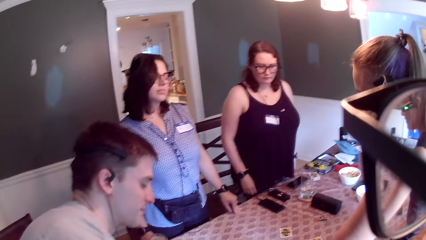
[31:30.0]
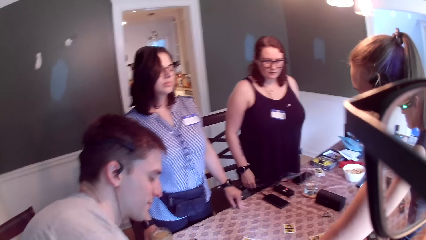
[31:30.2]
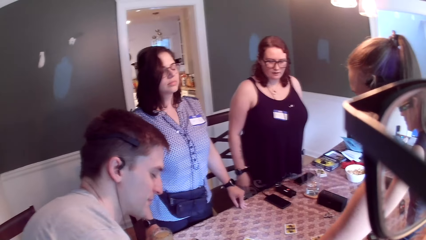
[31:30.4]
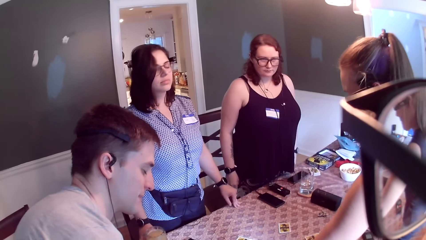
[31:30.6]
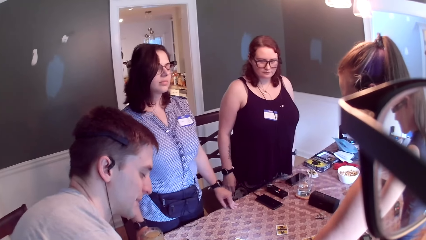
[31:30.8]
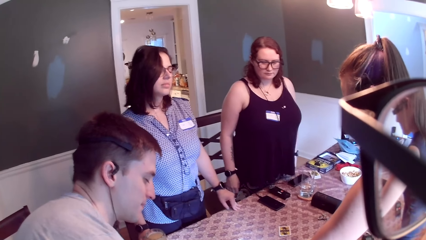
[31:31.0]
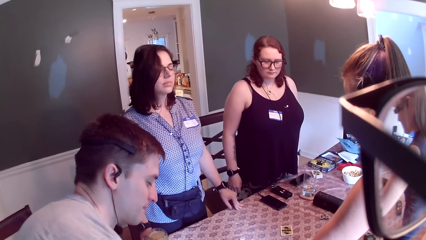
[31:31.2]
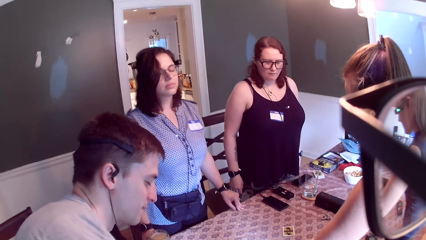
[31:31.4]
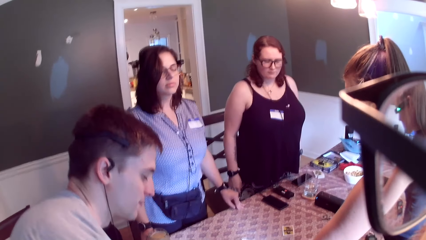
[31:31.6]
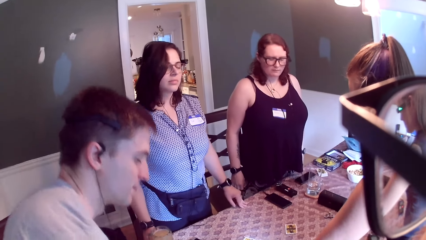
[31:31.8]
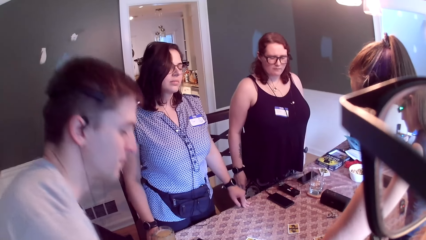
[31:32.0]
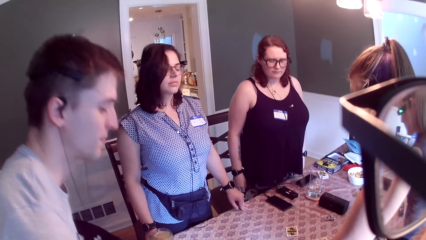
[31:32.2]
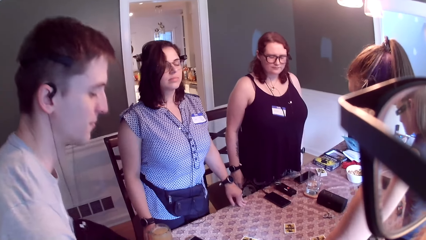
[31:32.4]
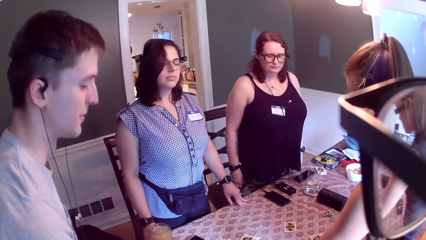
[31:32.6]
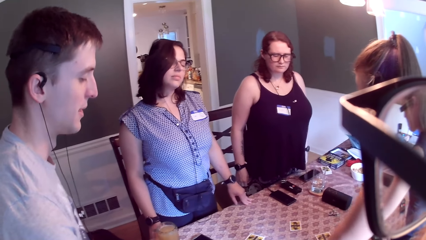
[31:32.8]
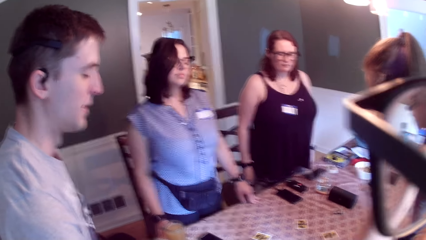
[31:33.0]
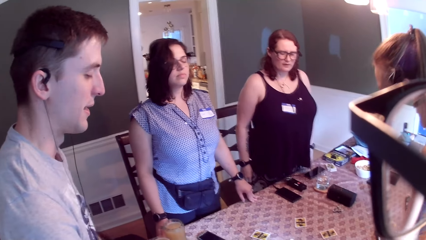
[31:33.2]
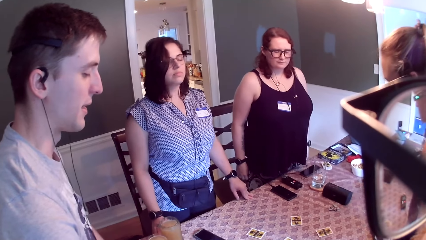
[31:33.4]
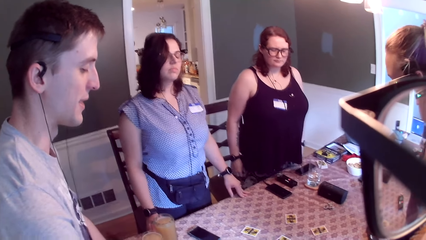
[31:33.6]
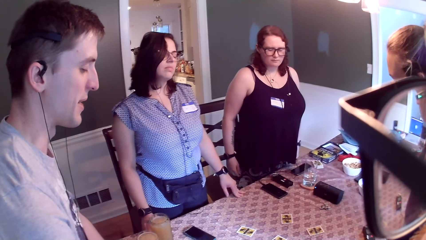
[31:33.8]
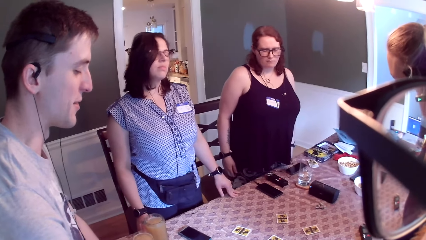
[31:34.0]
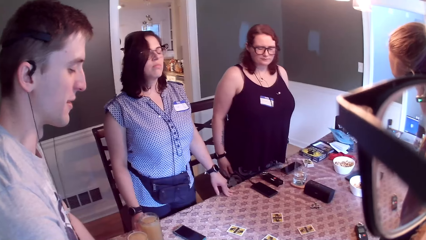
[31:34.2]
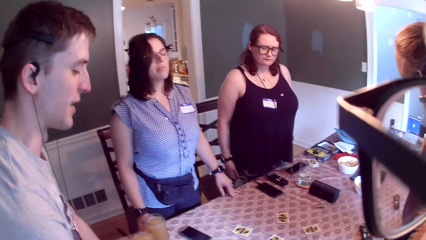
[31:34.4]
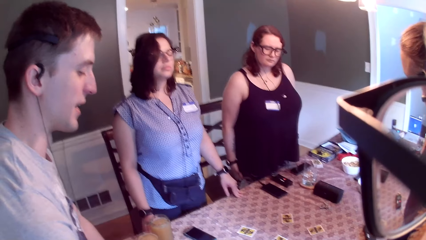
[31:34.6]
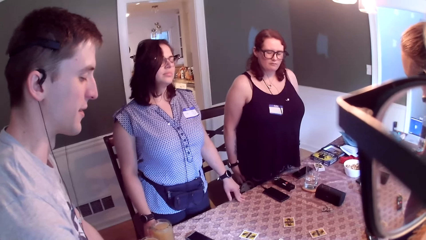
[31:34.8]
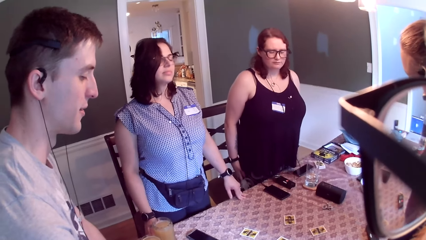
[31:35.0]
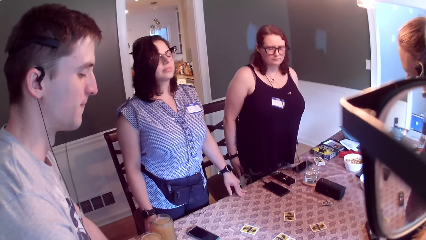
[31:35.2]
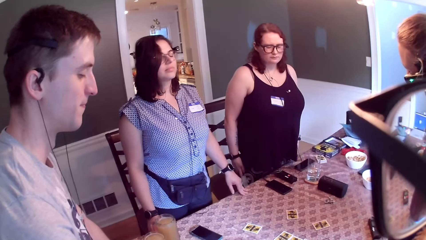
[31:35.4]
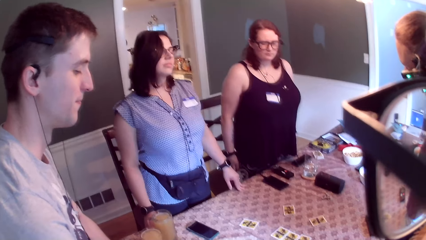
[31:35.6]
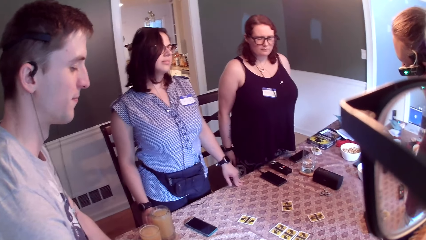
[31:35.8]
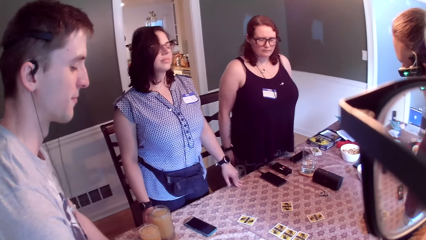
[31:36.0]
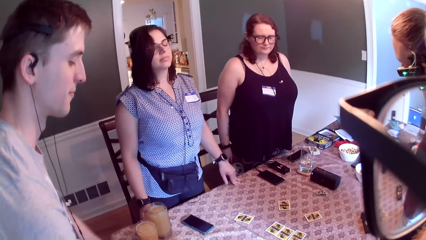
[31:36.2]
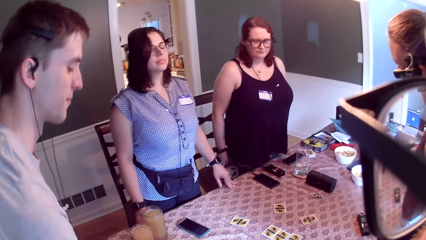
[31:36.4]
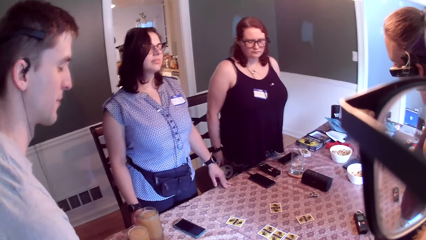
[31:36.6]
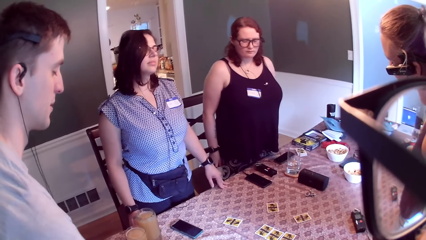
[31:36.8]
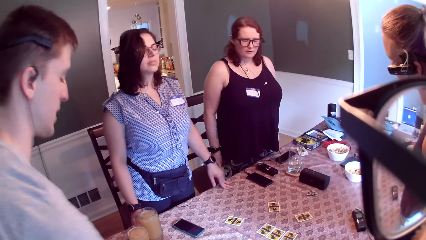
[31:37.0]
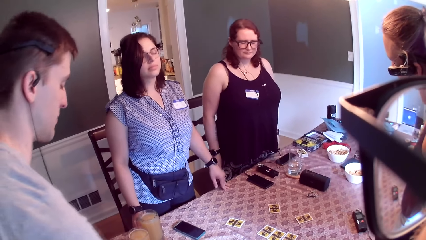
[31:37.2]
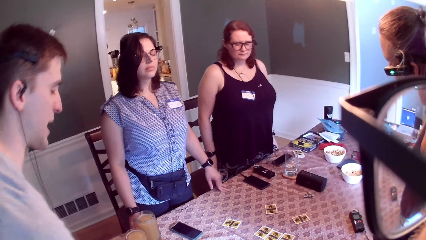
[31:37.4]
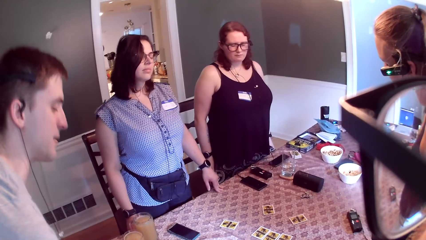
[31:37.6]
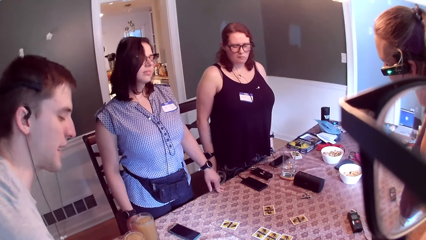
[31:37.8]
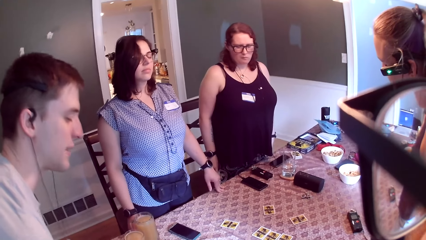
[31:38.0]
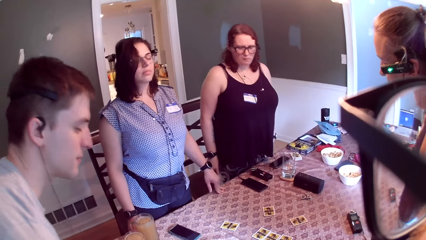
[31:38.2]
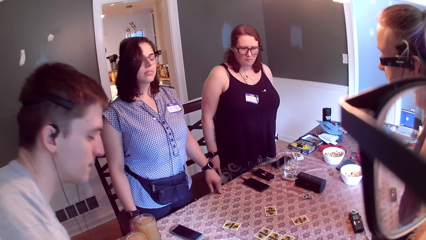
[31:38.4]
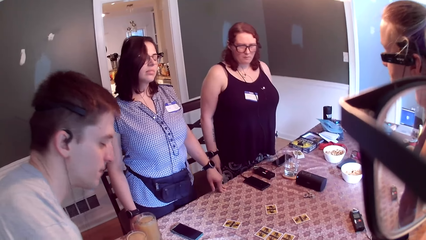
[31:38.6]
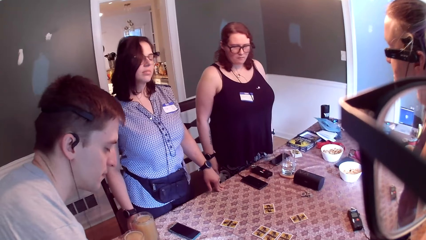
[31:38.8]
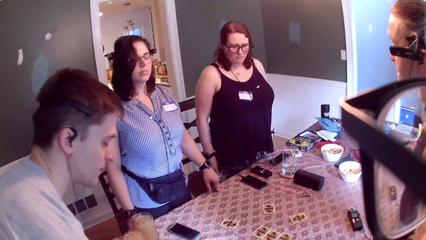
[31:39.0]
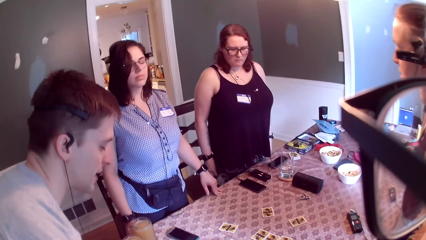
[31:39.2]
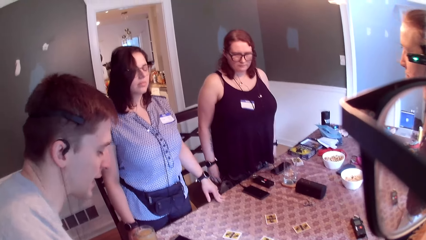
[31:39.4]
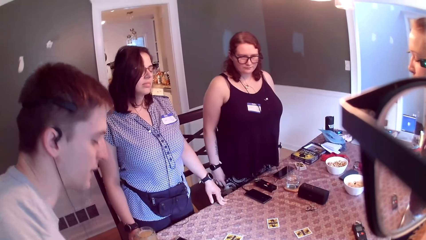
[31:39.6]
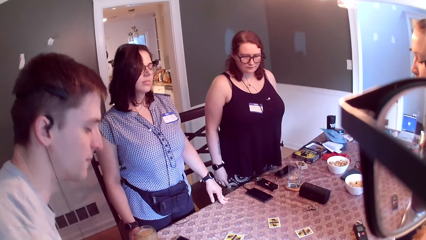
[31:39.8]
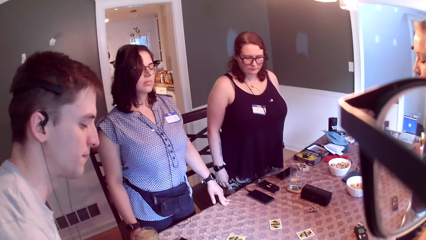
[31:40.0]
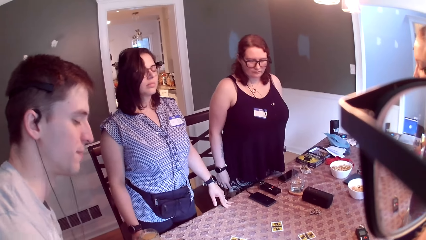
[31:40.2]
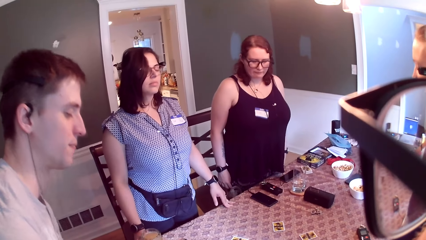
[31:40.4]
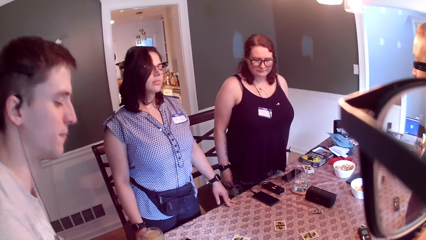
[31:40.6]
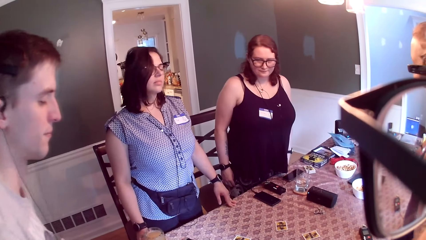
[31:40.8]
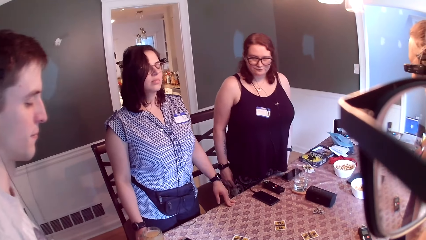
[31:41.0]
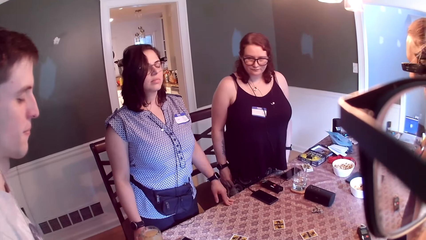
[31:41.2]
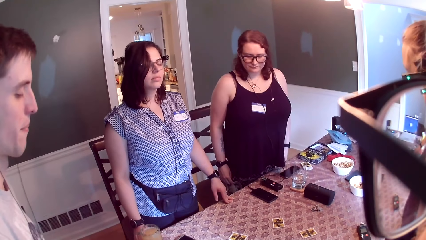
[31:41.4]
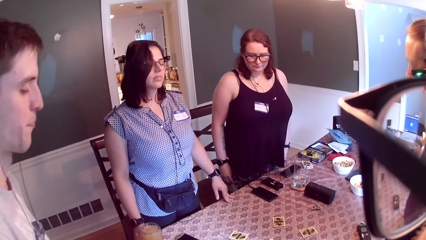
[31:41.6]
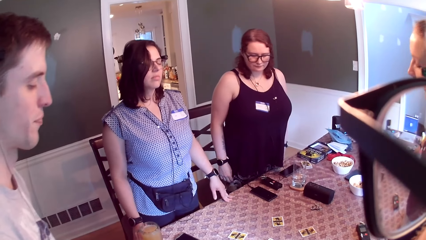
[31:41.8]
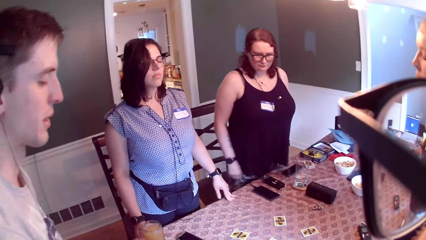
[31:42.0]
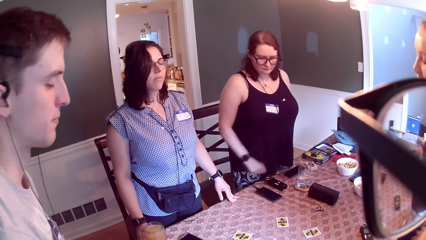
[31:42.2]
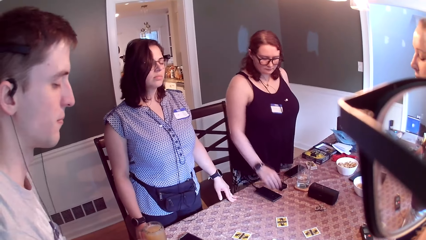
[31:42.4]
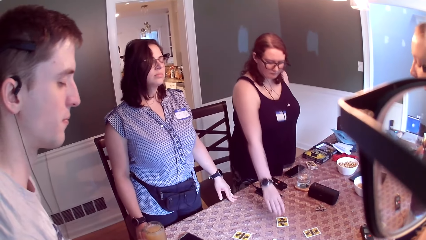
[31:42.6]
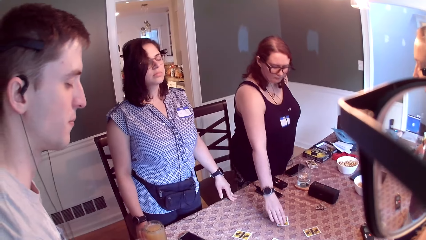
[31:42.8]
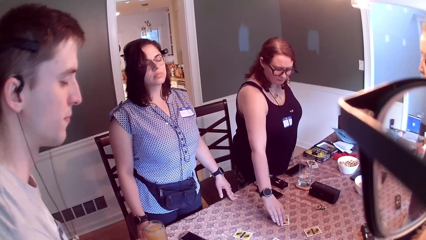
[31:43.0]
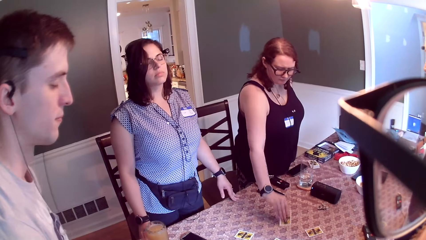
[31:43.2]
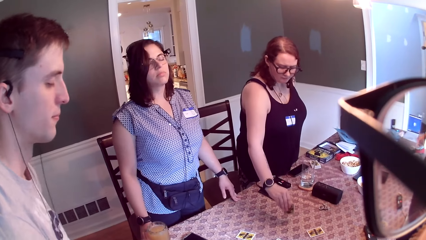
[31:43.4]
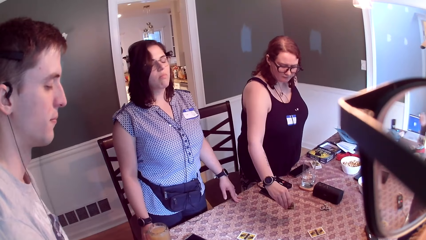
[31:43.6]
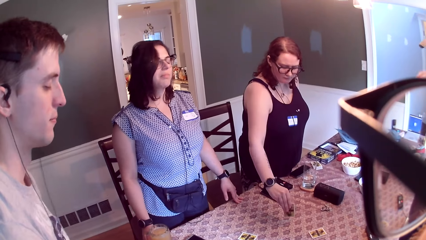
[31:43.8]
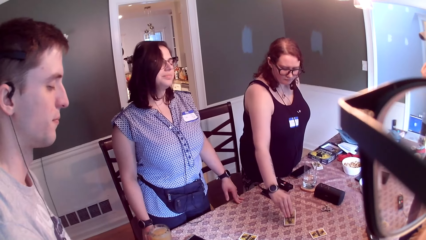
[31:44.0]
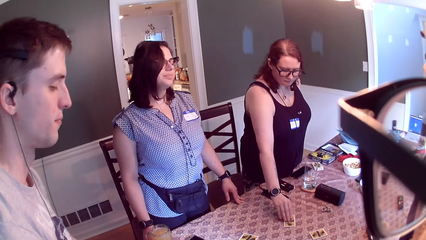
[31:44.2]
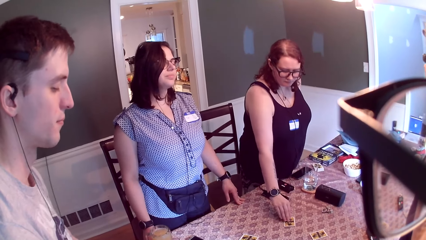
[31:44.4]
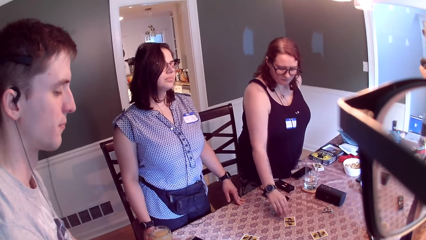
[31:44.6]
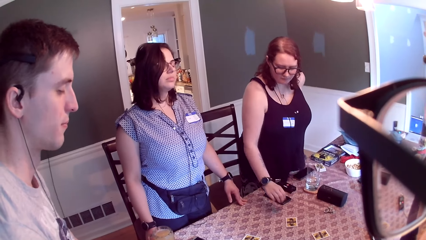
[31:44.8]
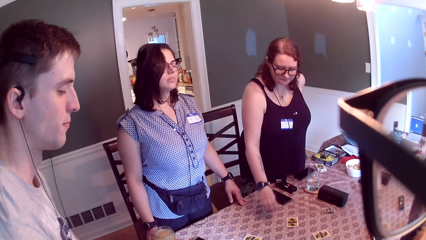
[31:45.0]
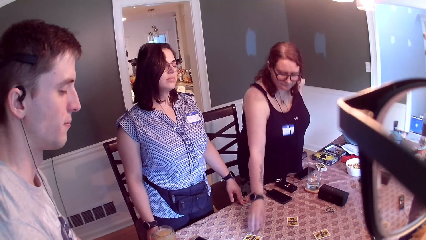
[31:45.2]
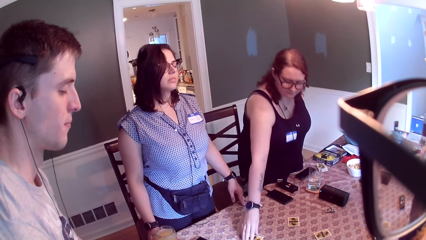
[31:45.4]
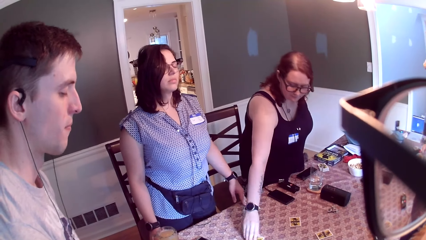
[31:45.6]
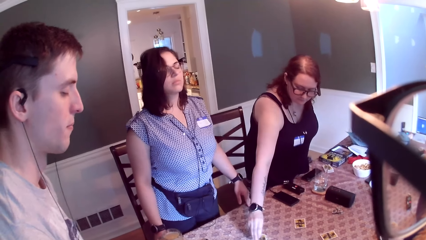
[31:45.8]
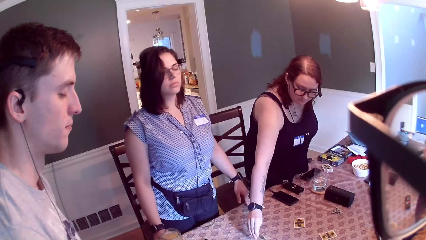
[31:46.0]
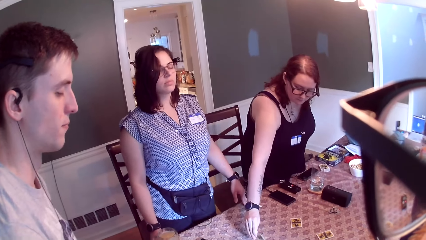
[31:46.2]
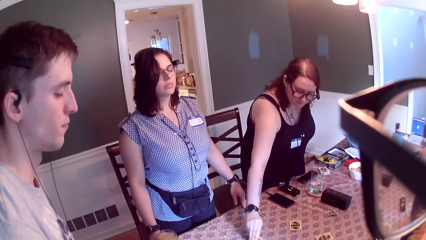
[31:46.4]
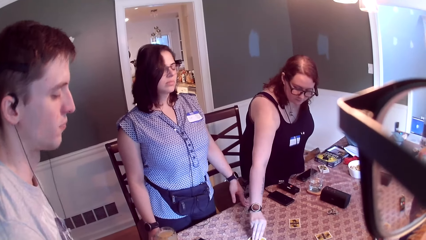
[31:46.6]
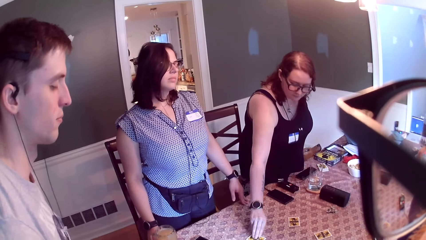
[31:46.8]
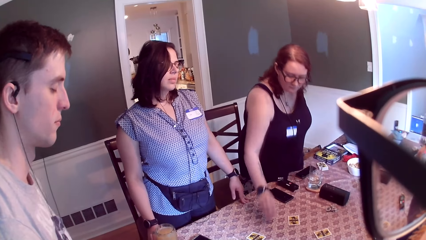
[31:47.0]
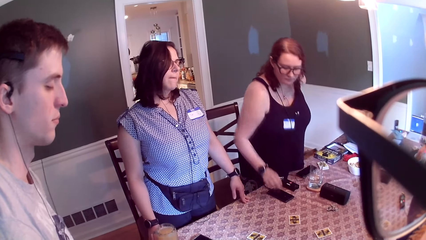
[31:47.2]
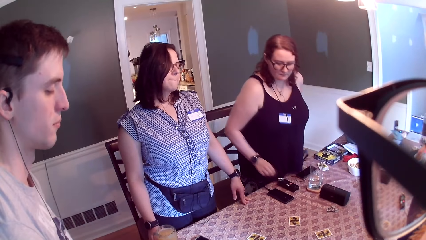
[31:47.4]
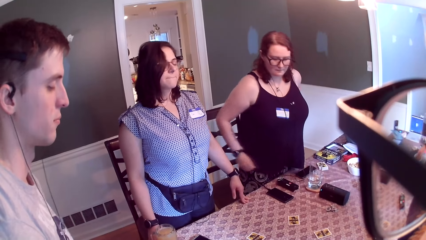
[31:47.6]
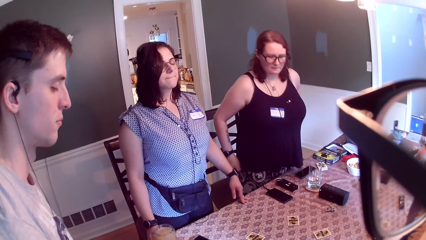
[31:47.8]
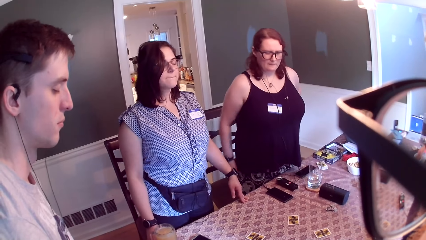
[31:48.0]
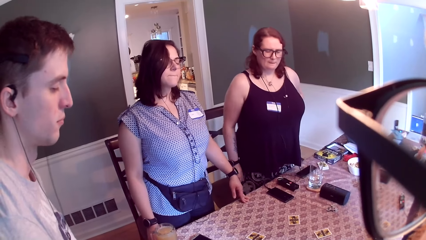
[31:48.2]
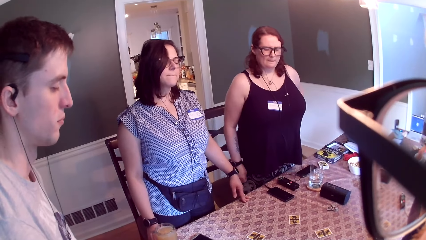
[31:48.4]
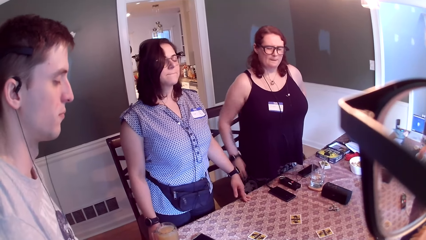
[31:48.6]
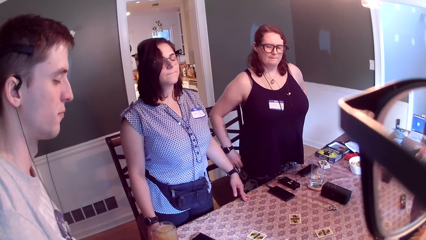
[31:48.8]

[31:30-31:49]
A woman picks up the card from the table with her right hand. A man, a woman and another woman bop to the music. The last woman flips the card on the table. The first woman puts the card on the table with her right hand. She picks a card from the table with her right hand and puts the card on the table with her right hand.
